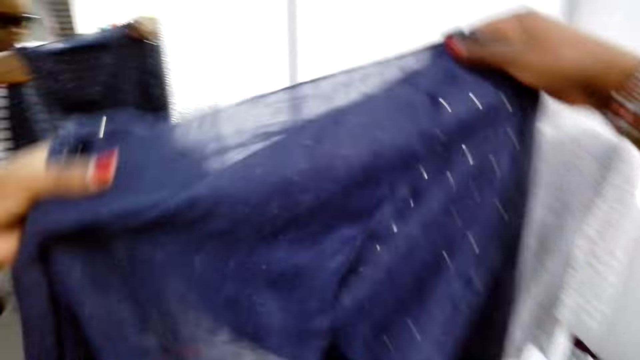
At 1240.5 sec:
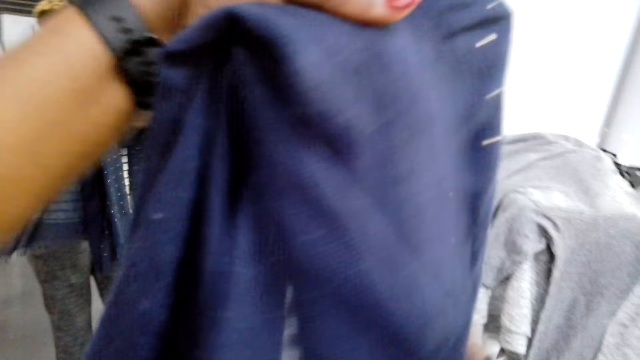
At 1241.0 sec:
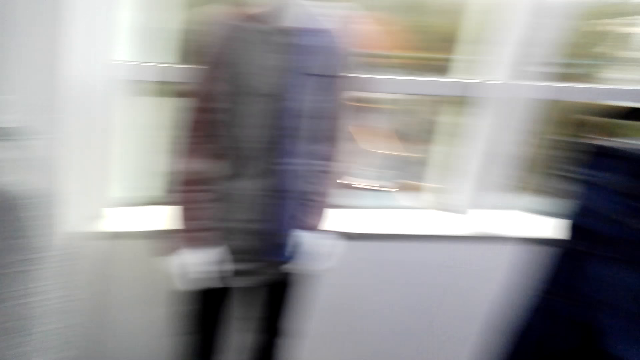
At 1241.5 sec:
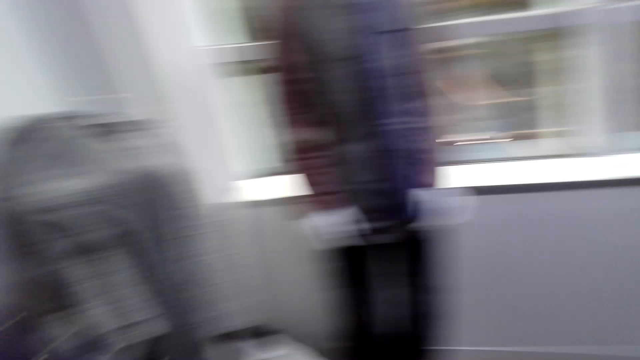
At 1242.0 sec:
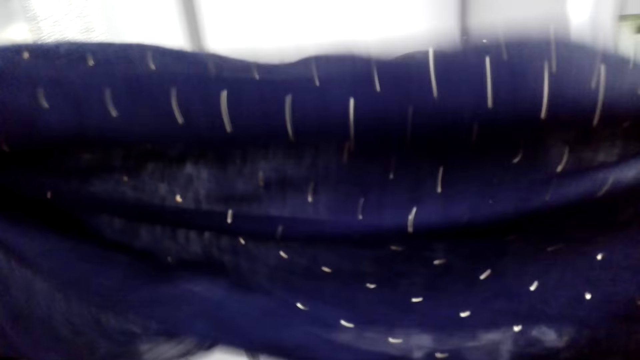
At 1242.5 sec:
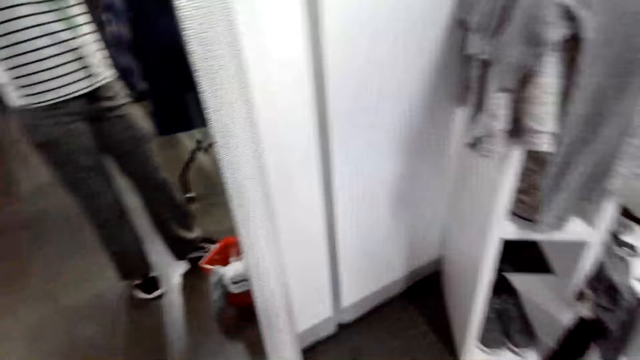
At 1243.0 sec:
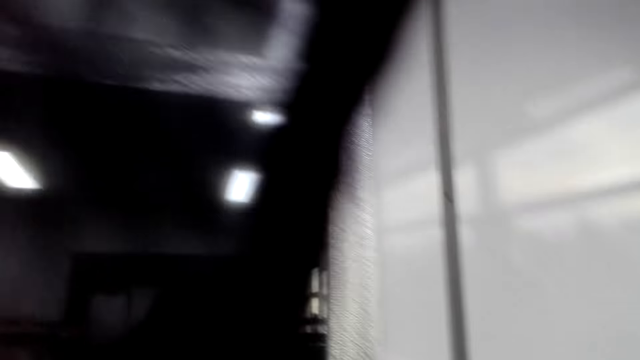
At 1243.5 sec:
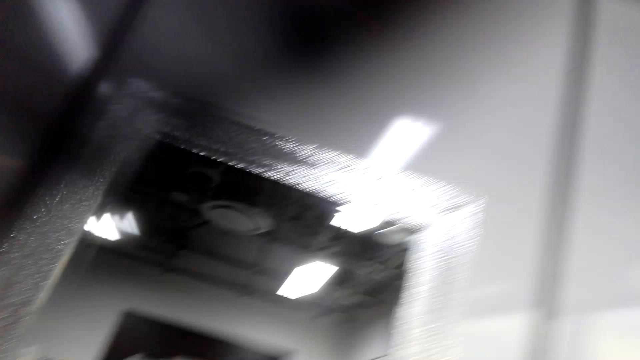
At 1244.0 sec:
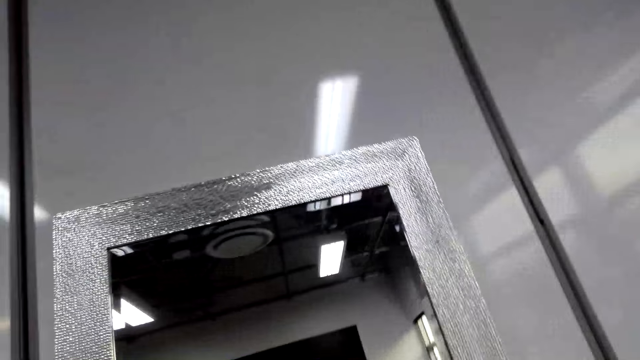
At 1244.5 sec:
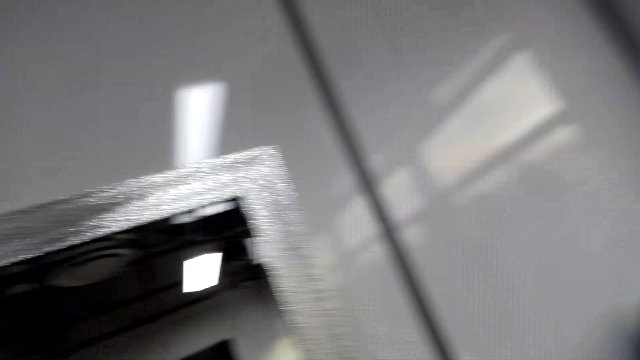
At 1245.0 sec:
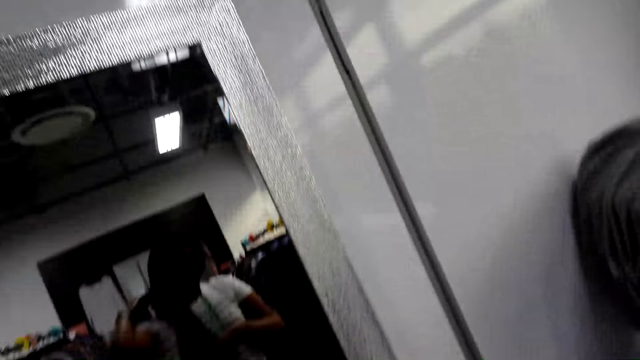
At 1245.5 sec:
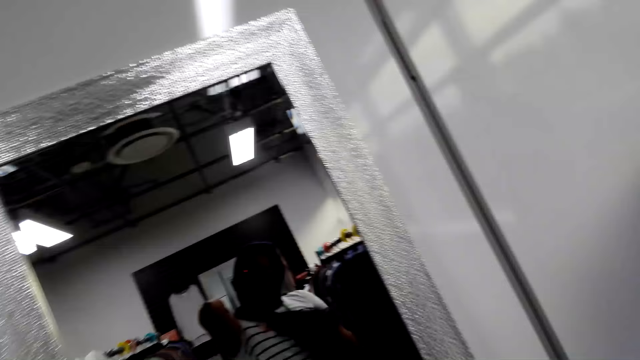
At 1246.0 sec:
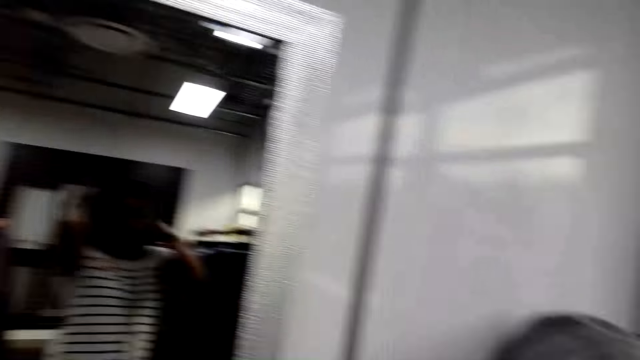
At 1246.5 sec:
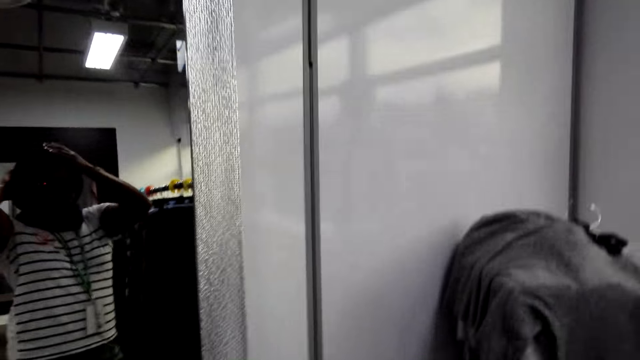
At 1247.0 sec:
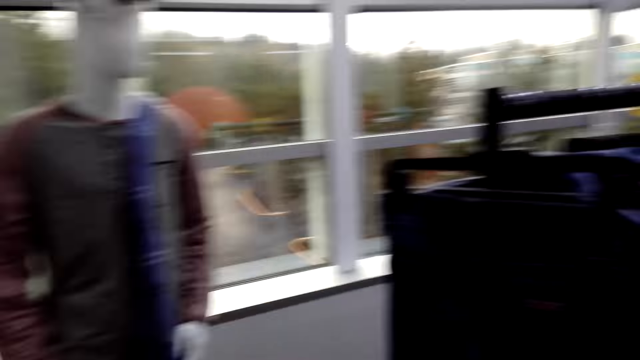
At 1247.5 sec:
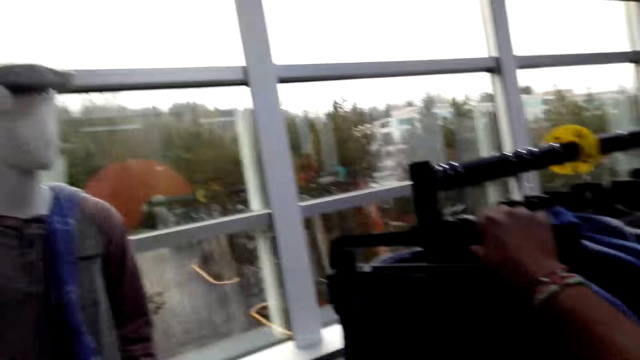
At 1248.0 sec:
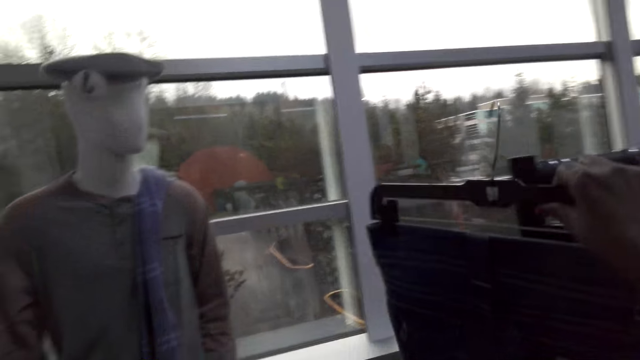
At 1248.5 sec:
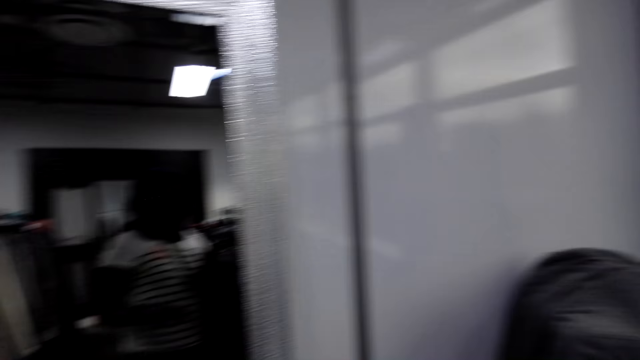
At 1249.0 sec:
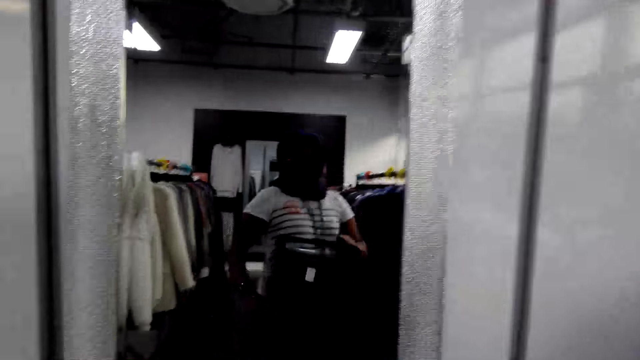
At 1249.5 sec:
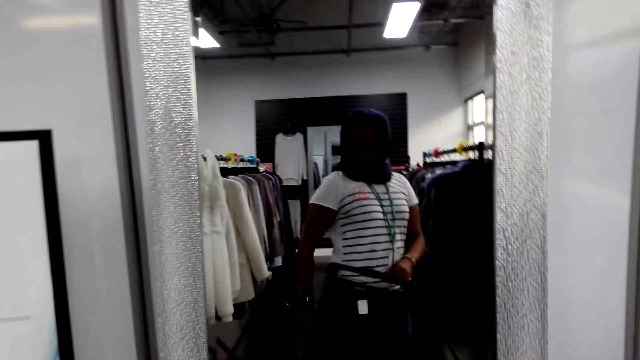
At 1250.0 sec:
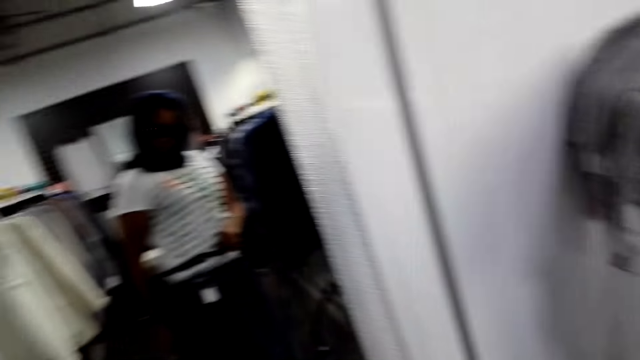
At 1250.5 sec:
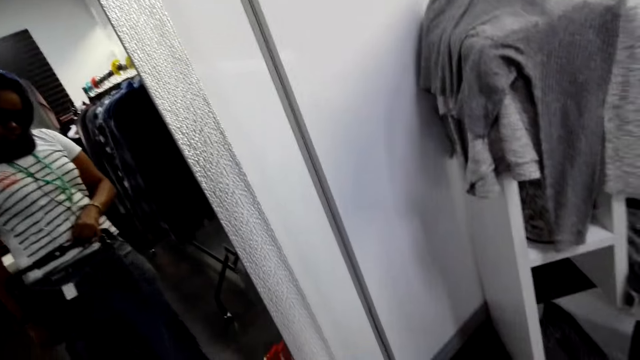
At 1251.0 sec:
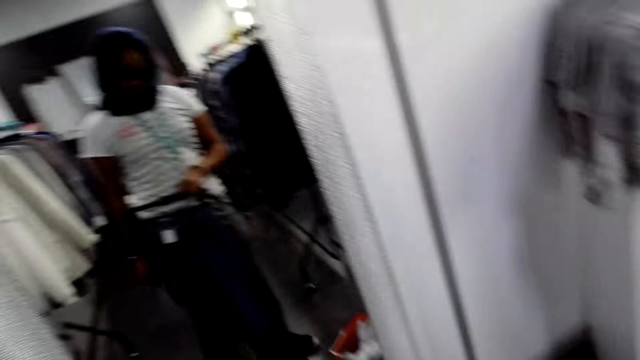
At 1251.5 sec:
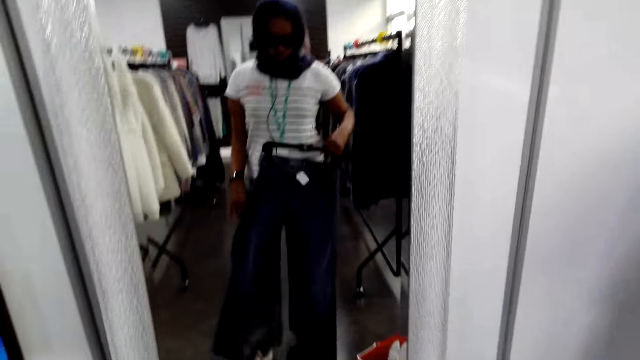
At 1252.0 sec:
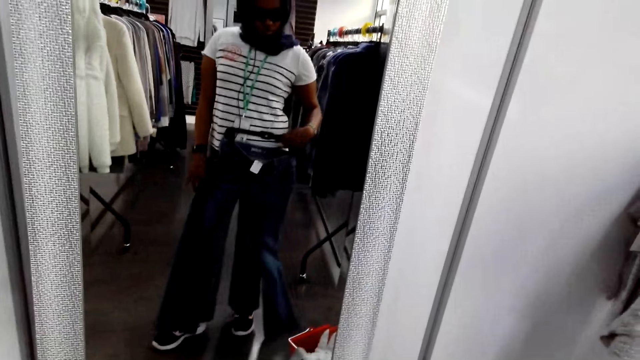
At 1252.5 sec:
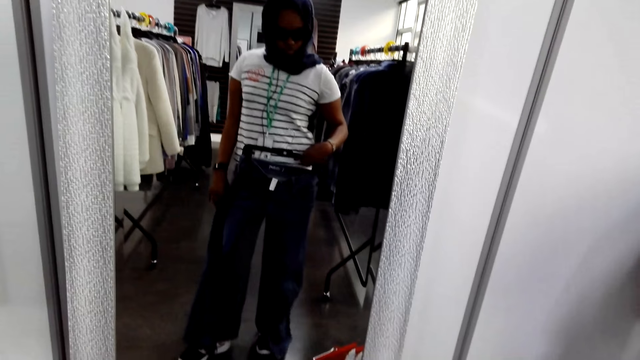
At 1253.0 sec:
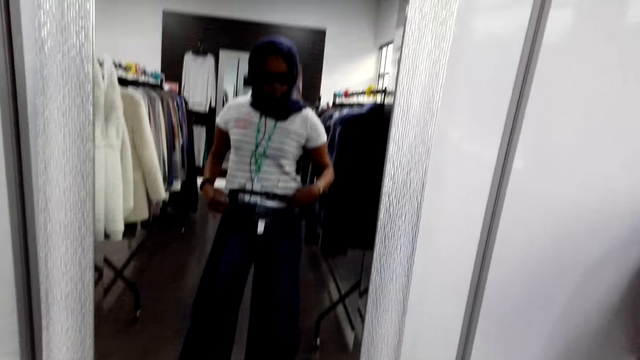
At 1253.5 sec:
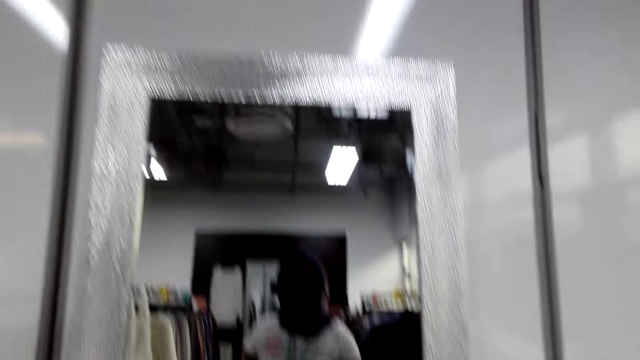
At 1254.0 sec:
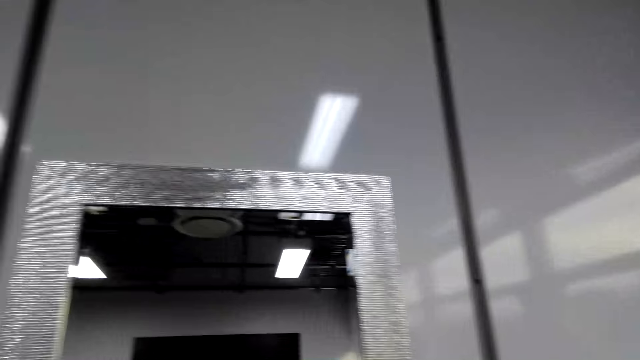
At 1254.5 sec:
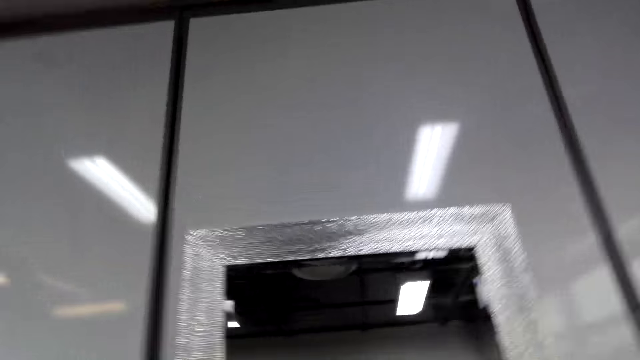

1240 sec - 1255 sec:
The camera wearer puts on the scarf. She wraps the scarf around the neck. She turns around. She removes the jeans from the hanger stand. She turns around. She fits the jeans on her body. She looks at herself in the mirror. She holds the jeans.

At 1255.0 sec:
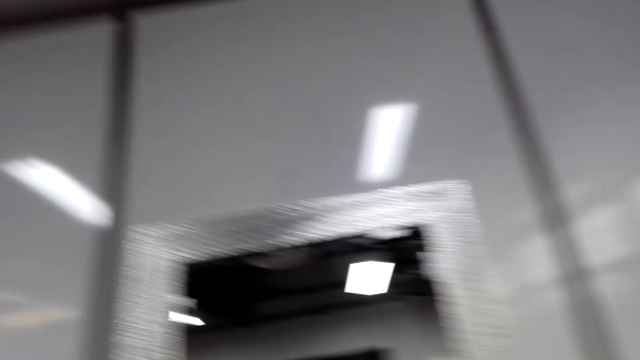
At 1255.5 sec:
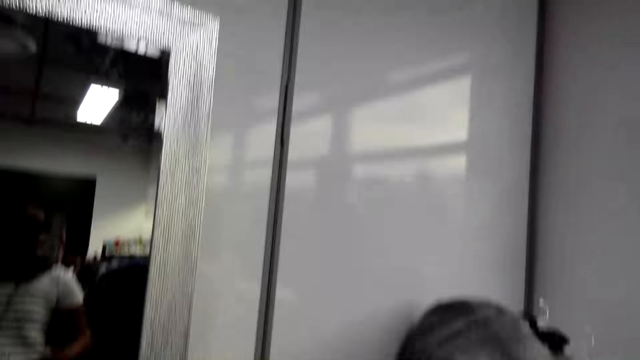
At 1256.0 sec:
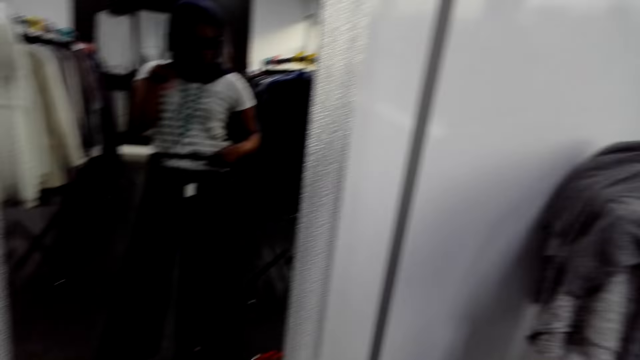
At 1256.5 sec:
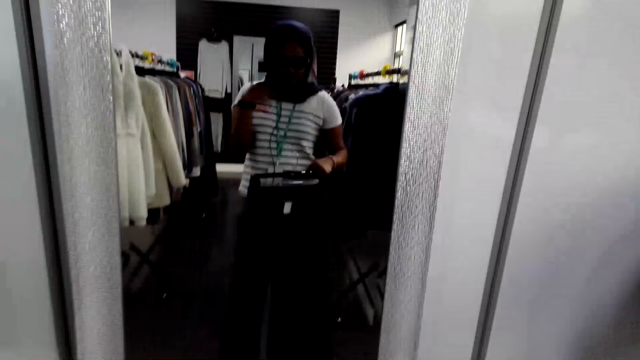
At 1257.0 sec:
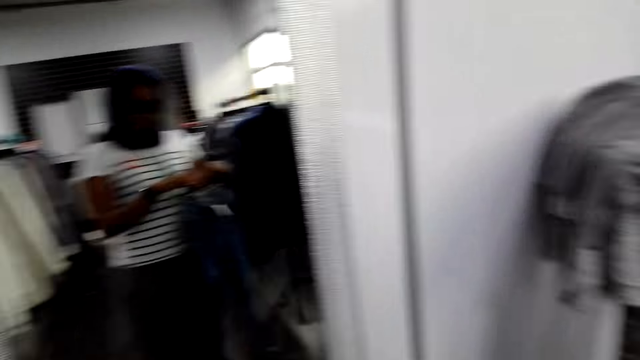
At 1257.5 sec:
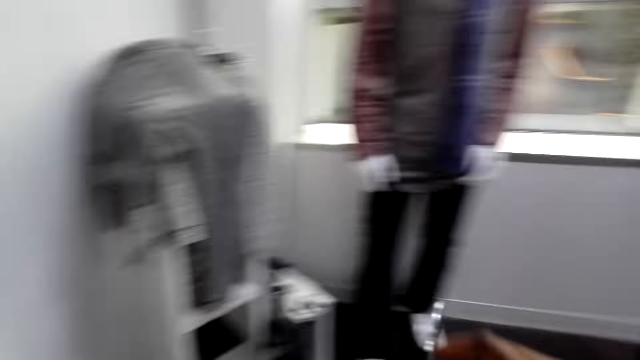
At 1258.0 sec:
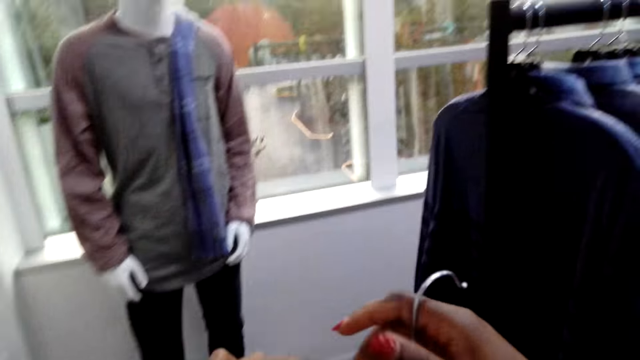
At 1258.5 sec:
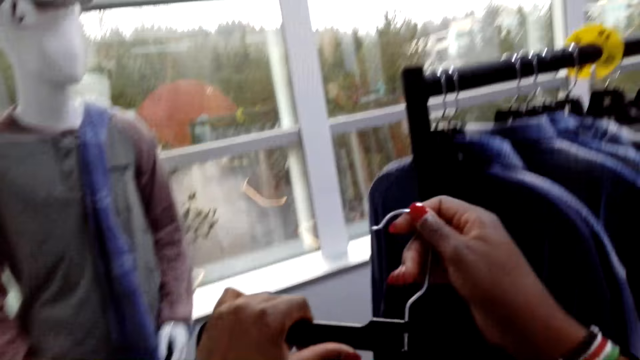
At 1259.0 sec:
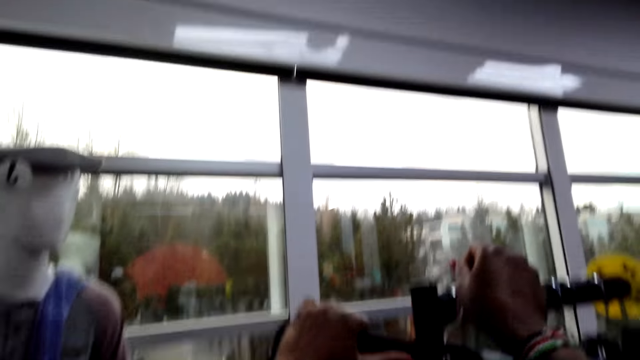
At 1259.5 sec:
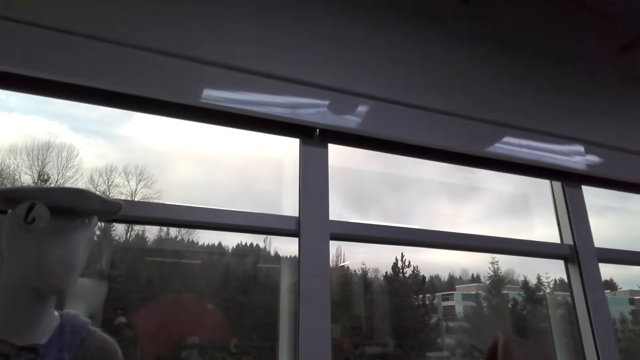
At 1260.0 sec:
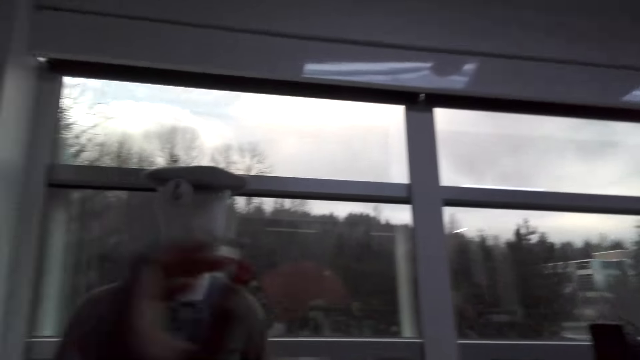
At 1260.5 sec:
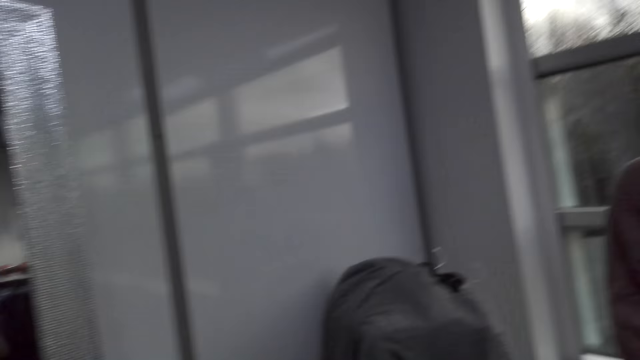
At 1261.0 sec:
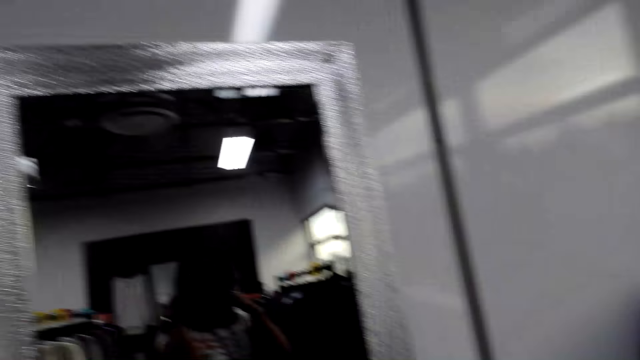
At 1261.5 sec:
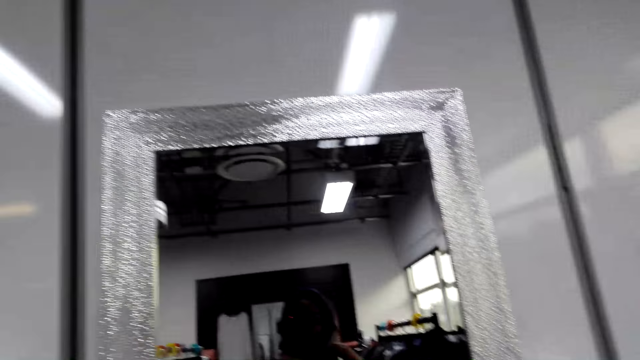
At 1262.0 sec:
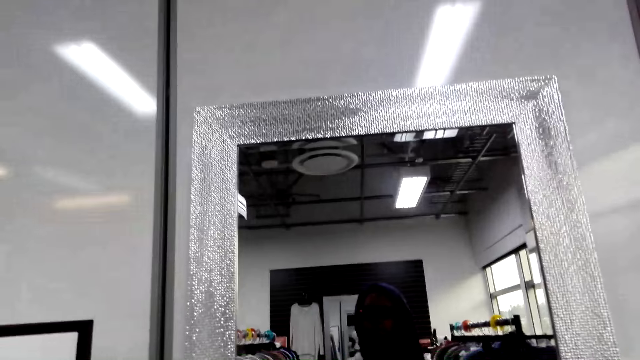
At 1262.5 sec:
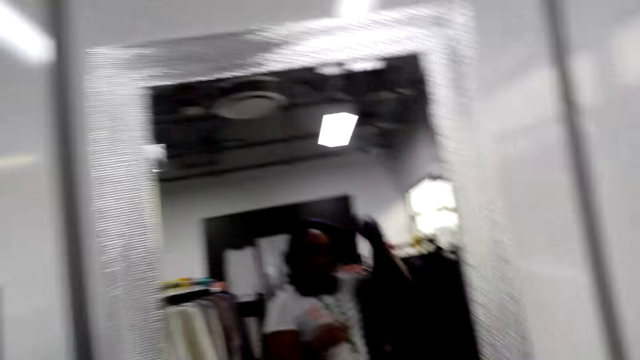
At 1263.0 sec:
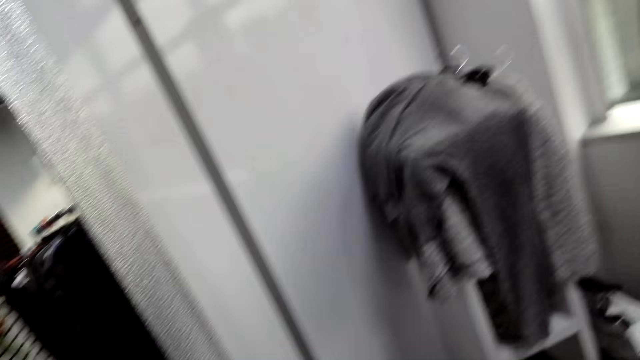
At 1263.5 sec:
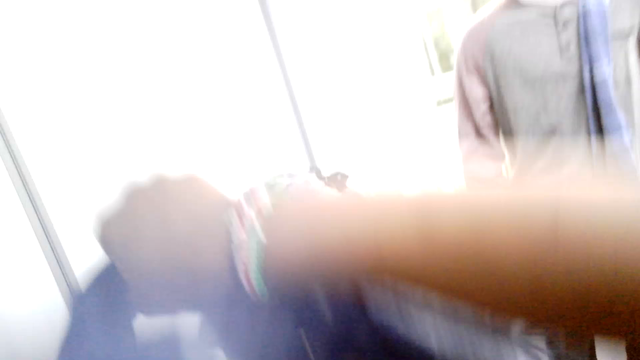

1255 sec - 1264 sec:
The camera wearer turns around. They hang the jeans on the hanger stand. They remove the scarf. They turn around.
